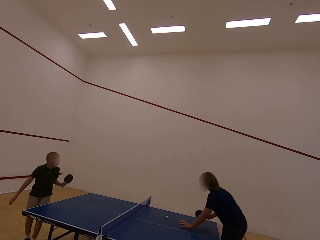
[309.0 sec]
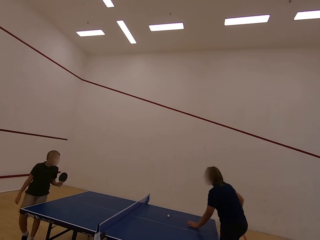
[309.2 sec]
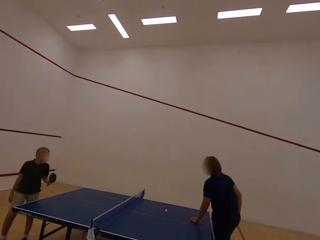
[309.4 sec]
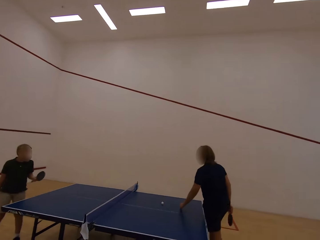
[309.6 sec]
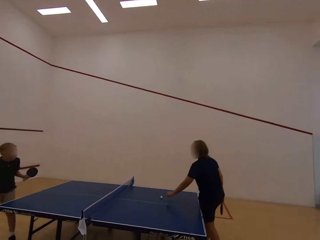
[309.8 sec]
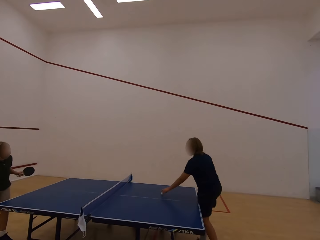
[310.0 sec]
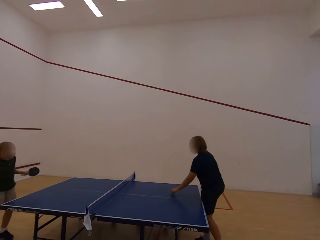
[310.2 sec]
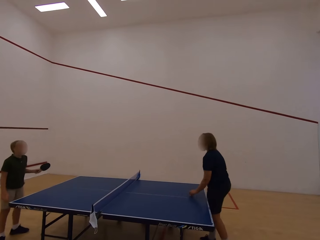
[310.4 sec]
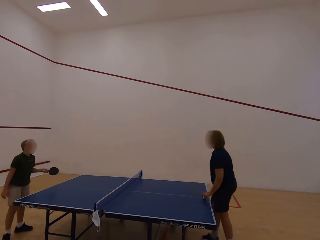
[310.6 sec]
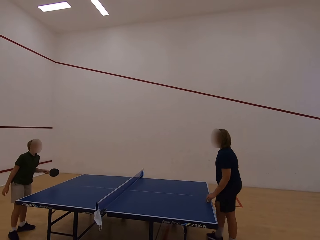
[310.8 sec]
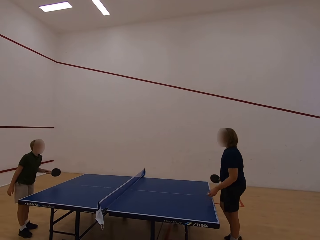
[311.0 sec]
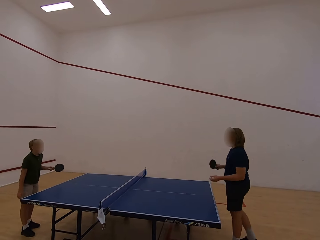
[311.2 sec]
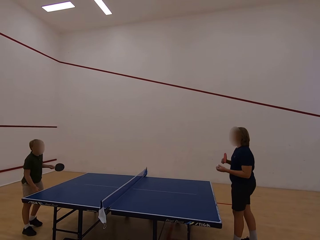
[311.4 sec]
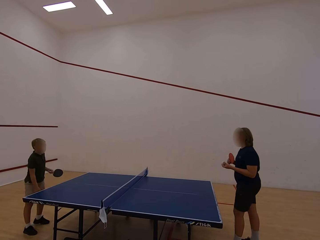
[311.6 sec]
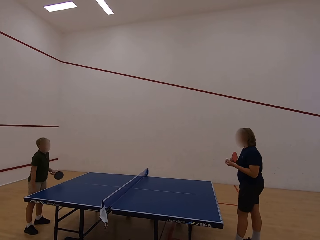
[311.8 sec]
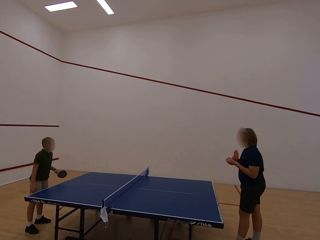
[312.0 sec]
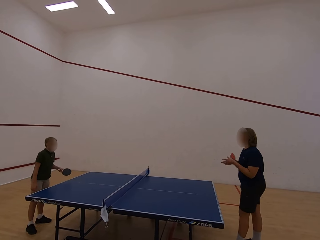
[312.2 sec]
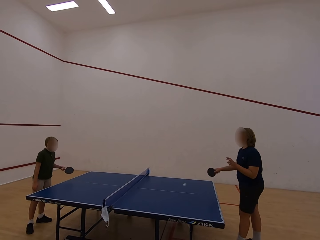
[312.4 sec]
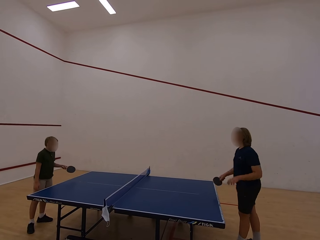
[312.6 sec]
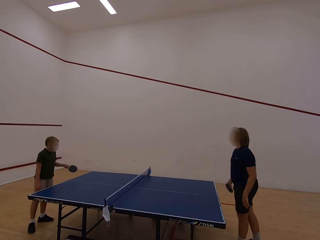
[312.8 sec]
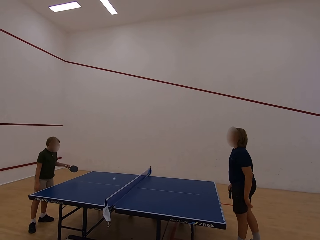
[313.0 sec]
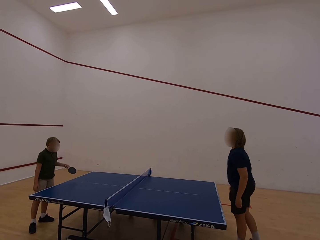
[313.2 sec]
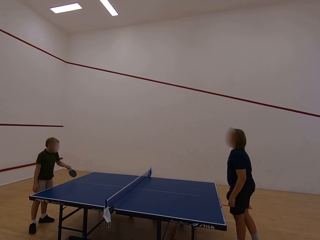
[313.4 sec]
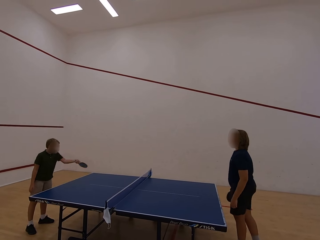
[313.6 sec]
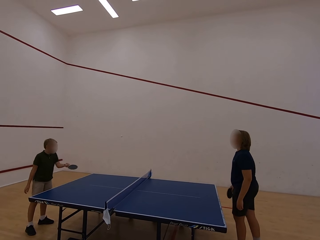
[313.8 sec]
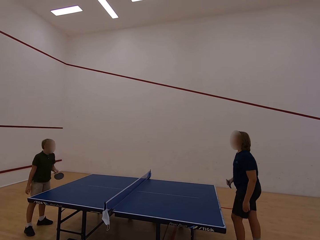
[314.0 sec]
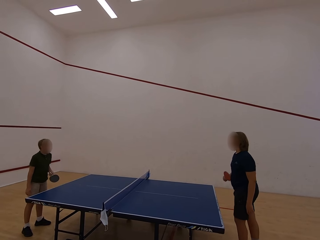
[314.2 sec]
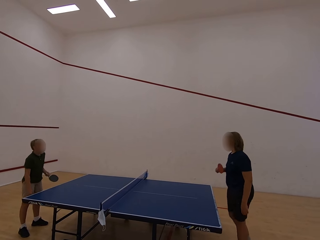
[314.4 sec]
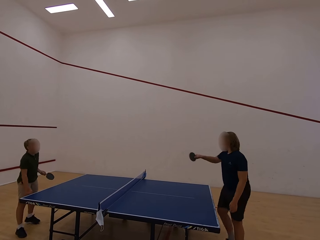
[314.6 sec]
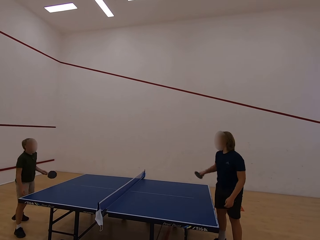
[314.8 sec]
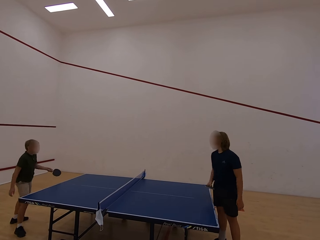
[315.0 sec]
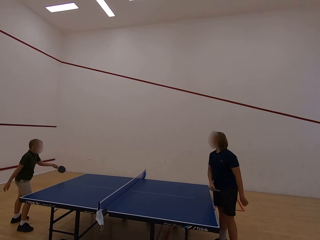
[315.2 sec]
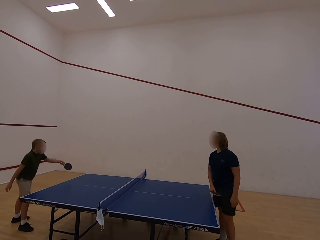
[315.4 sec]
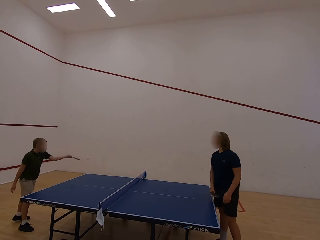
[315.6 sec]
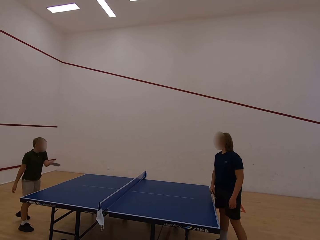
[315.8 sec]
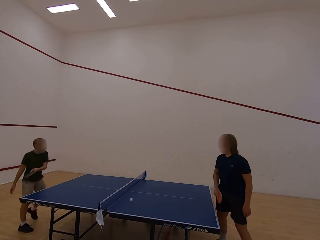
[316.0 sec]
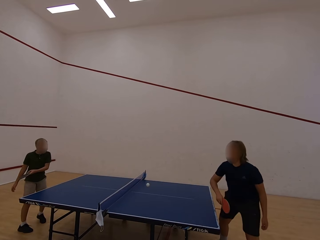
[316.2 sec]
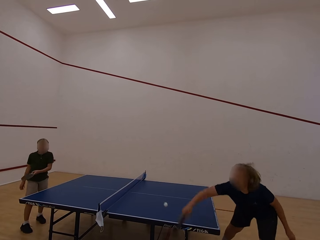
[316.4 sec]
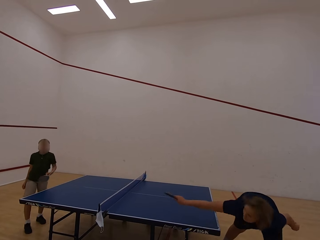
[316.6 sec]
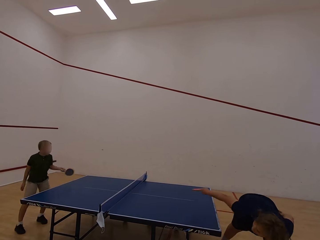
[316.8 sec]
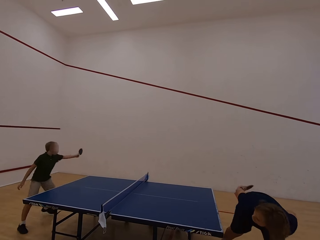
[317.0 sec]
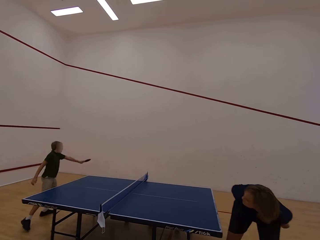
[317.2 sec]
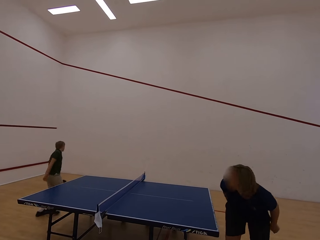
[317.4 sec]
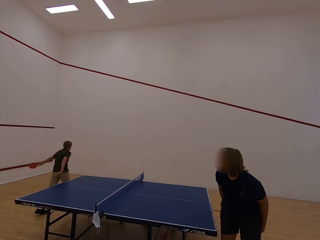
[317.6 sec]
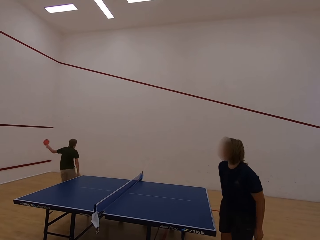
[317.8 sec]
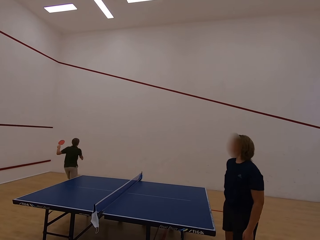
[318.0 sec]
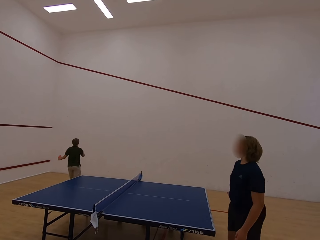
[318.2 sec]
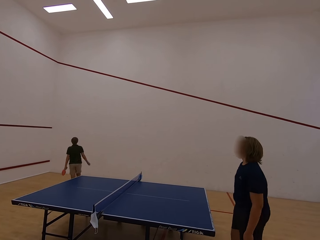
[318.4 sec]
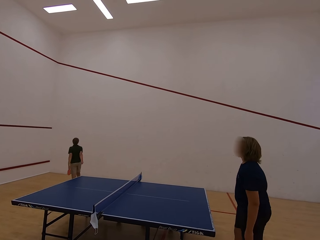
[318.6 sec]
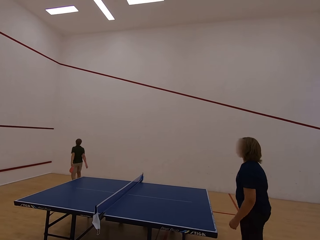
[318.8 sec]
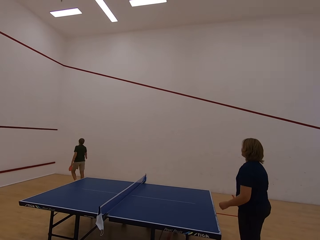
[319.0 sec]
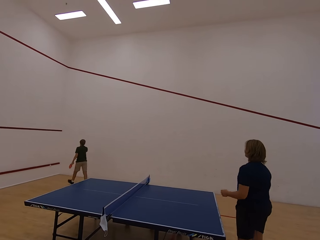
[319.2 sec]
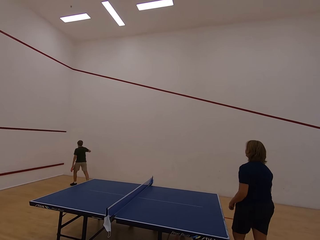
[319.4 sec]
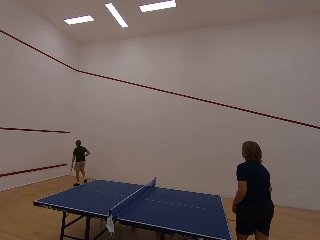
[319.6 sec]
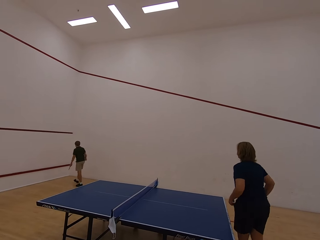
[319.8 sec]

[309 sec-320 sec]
A woman moves the ball with the racket. The woman picks up the ball with the left hand. The woman plays table tennis. A boy plays table tennis with the woman. The boy follows the ball. The boy walks in the house.

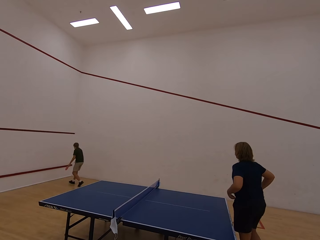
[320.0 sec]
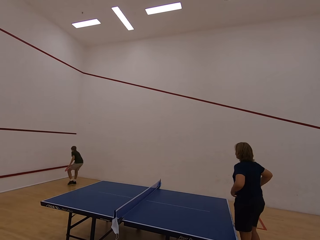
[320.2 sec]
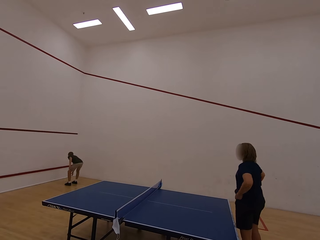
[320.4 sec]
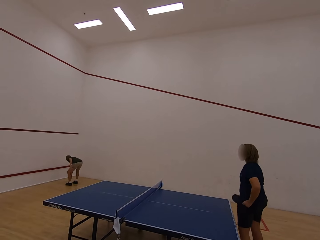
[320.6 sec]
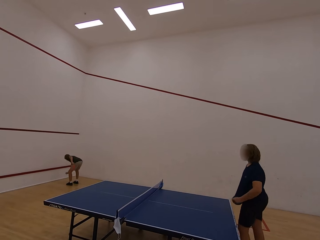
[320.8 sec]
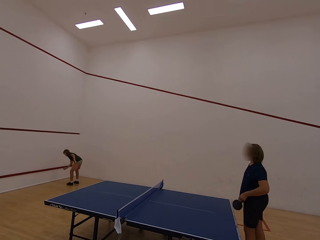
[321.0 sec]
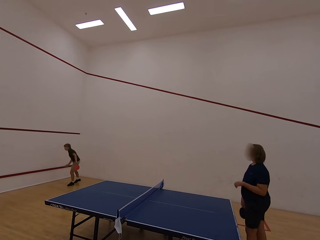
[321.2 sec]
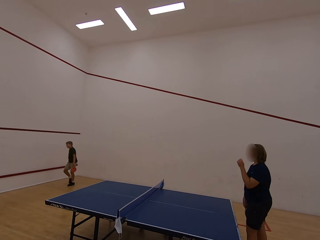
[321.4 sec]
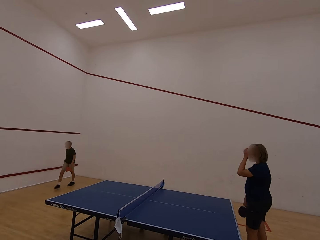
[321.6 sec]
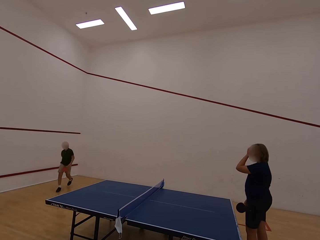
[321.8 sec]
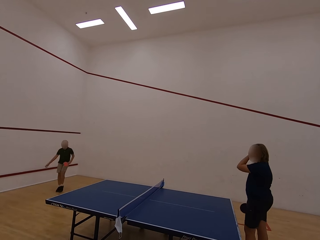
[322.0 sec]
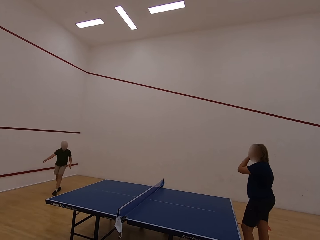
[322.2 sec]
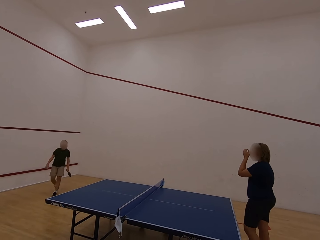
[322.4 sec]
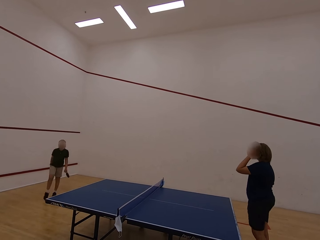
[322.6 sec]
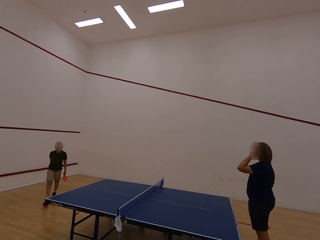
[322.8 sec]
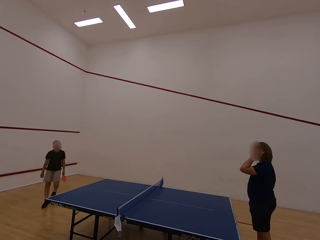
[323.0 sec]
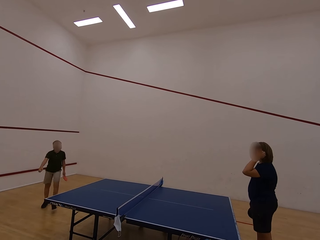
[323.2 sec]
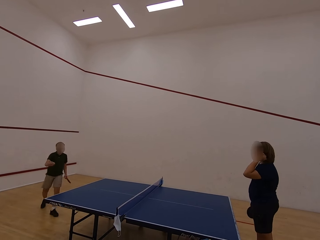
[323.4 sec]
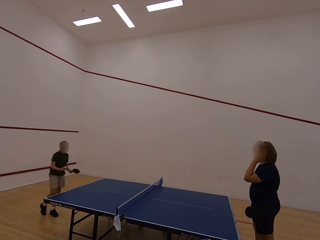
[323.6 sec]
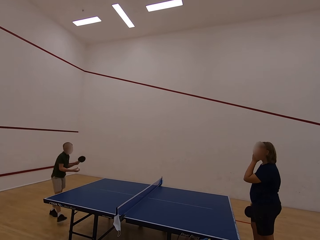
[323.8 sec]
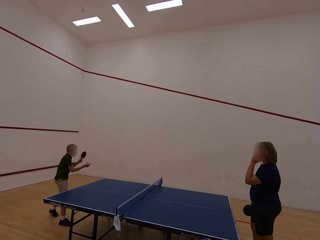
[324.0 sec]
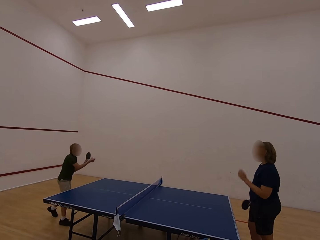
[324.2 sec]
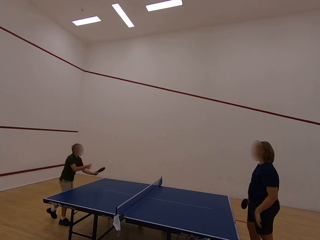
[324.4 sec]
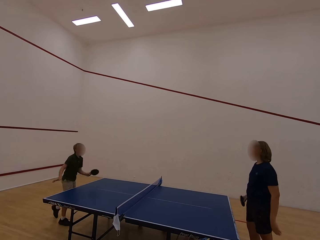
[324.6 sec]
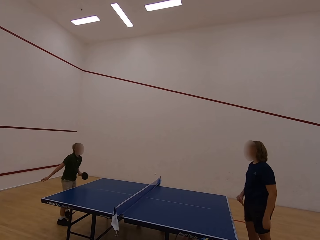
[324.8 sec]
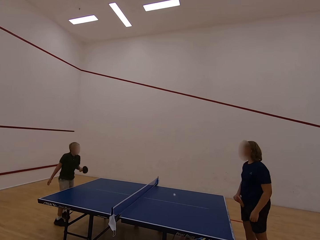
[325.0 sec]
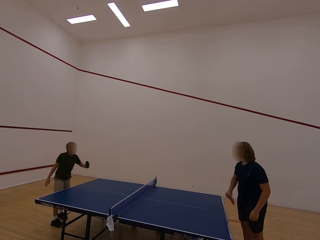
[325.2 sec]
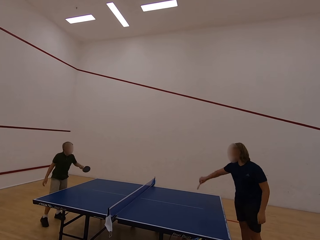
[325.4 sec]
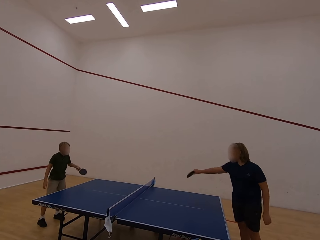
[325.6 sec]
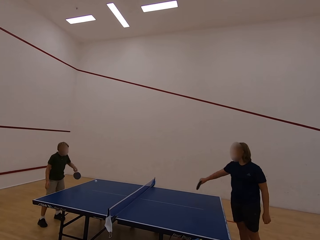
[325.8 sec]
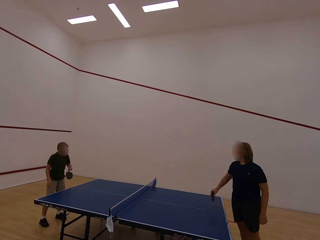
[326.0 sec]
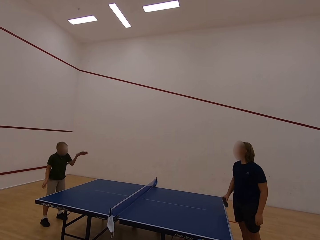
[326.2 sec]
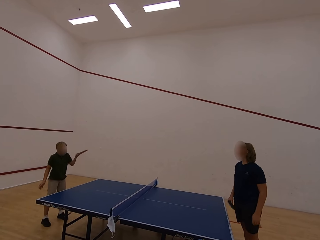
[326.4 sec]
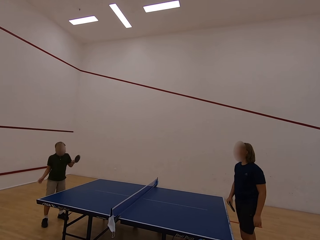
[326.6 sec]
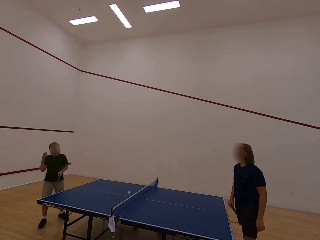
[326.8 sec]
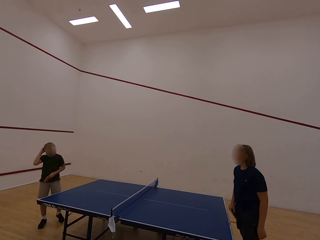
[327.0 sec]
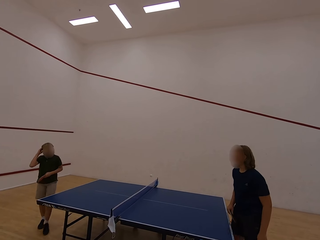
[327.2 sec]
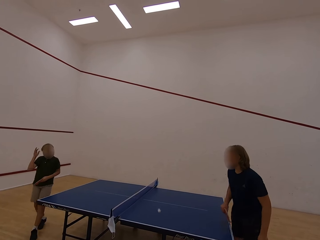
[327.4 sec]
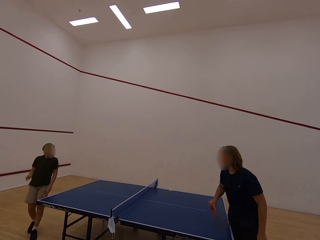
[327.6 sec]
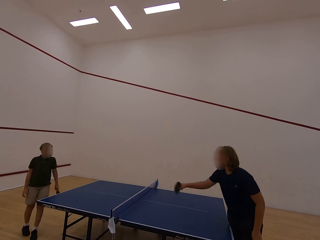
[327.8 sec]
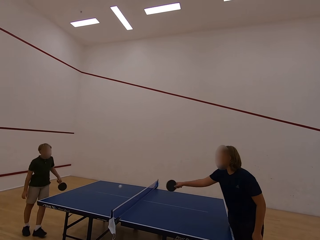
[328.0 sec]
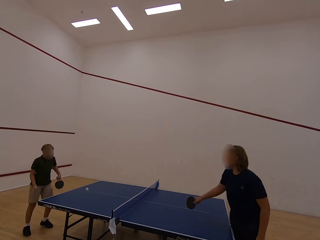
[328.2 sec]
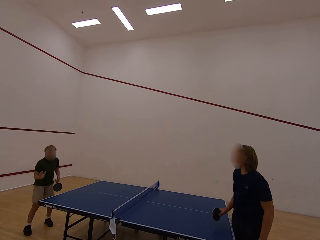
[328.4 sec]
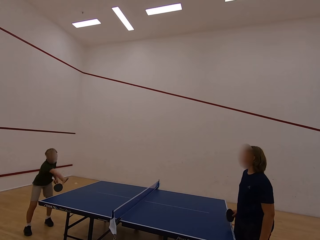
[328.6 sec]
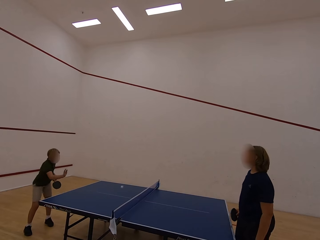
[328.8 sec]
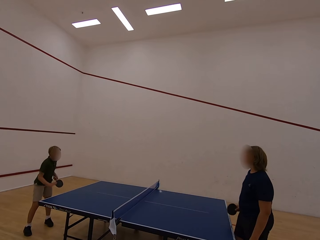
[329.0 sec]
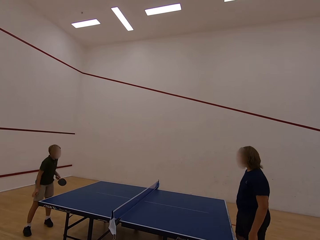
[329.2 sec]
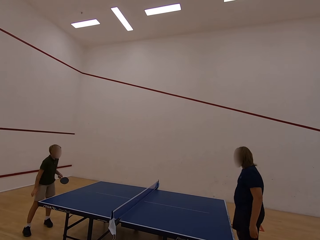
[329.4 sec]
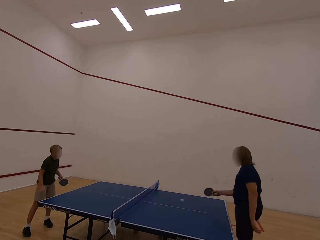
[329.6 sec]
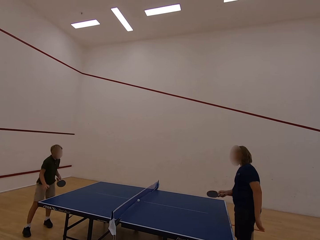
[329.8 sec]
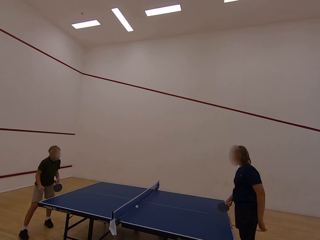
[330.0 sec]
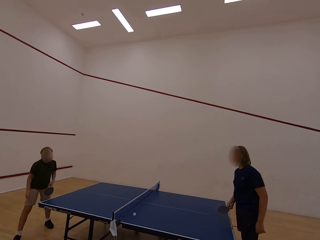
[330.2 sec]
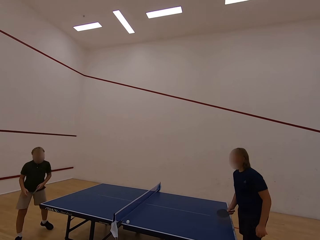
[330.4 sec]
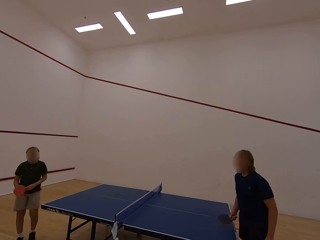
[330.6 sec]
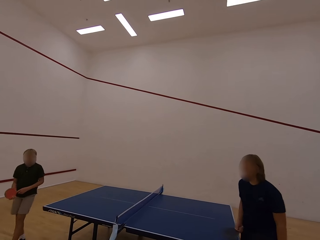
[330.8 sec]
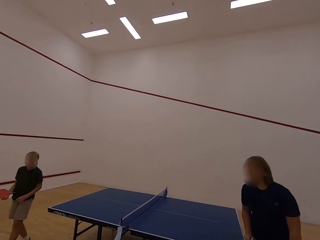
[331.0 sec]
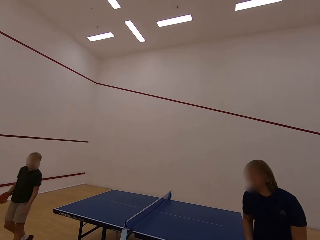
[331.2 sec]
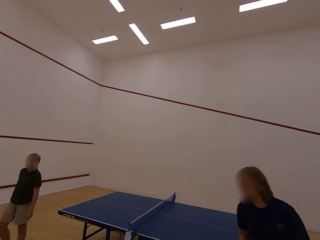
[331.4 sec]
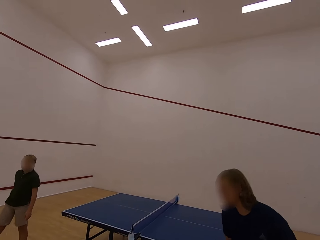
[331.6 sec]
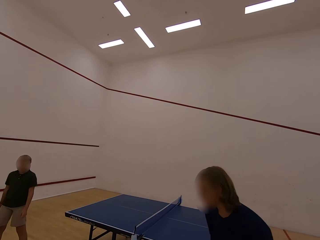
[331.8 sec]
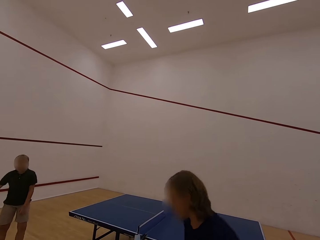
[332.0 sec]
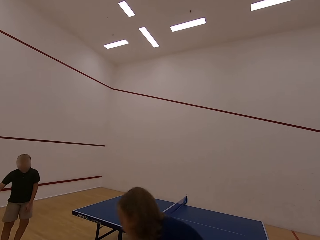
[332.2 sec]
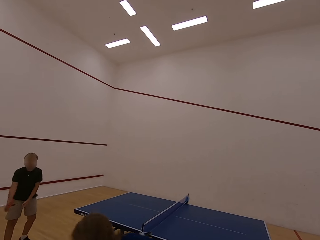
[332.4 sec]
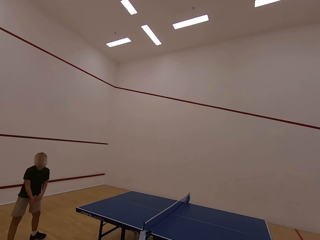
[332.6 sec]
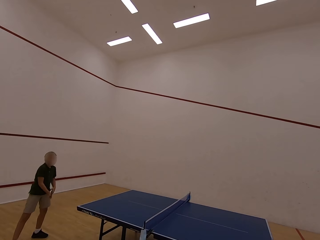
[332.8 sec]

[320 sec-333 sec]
A woman touches the shirt with both hands. A boy picks up the ball with the right hand. The boy walks in the room towards the table. The woman touches the face with the left hand. The boy plays table tennis with the woman. The woman plays table tennis. The boy touches the head with the right hand. The woman plays table tennis. The boy plays table tennis. The woman walks in the room and moves around the table.
